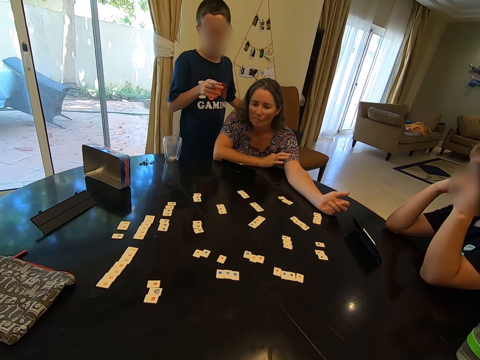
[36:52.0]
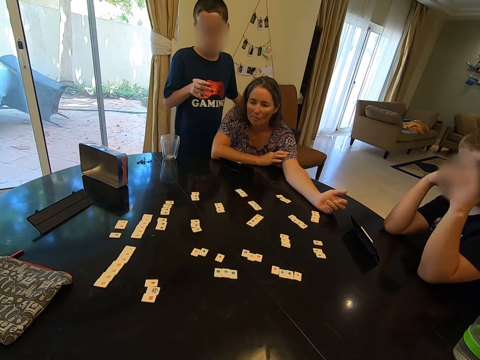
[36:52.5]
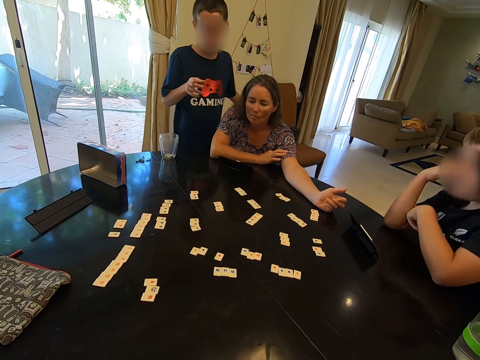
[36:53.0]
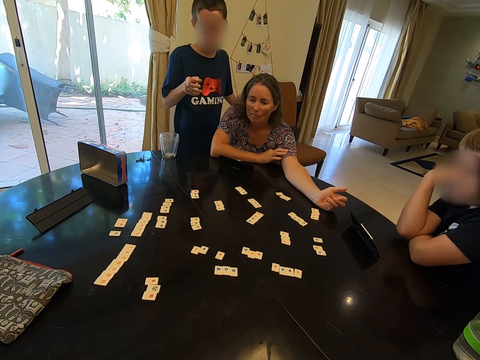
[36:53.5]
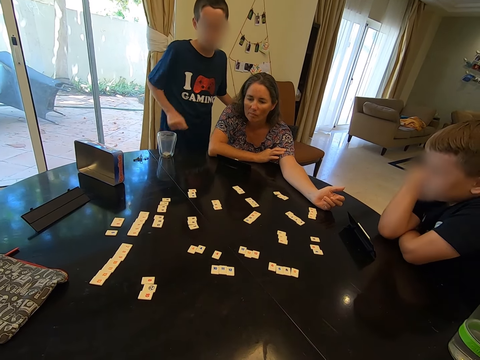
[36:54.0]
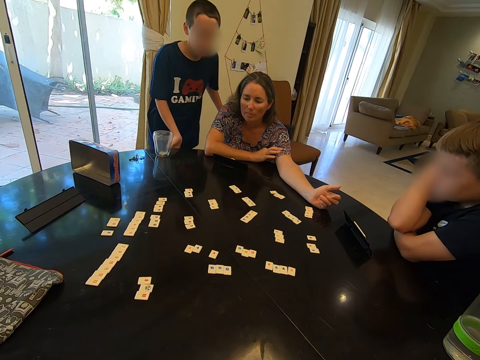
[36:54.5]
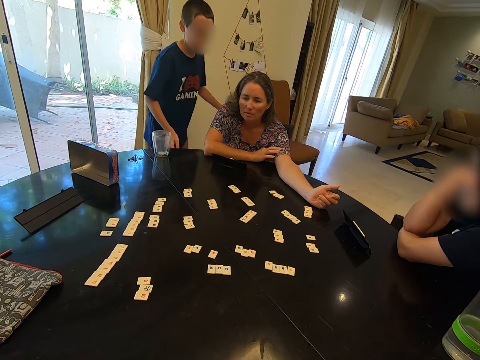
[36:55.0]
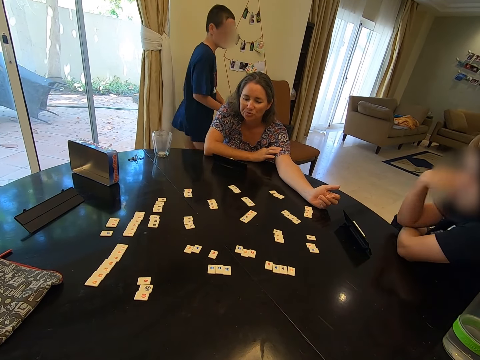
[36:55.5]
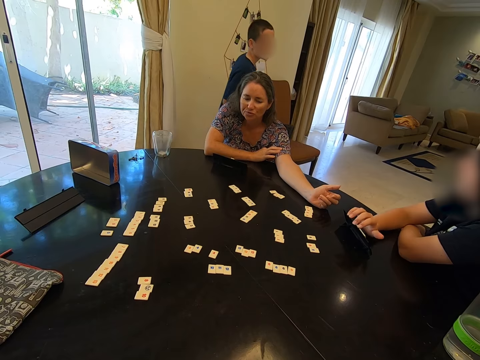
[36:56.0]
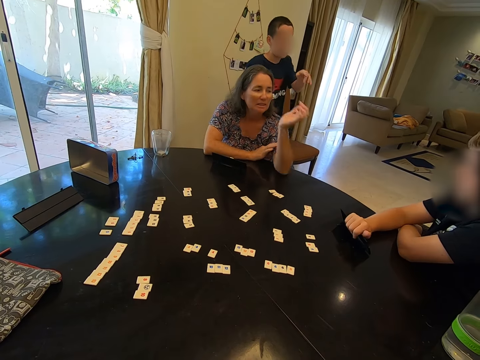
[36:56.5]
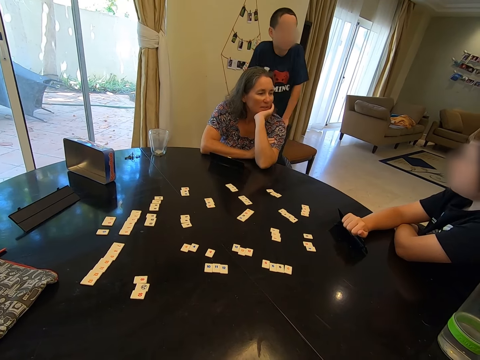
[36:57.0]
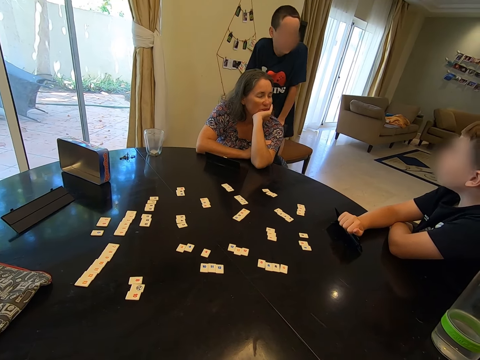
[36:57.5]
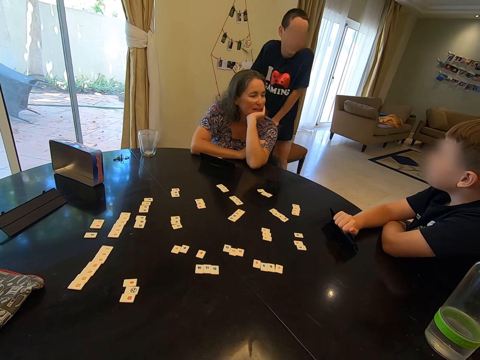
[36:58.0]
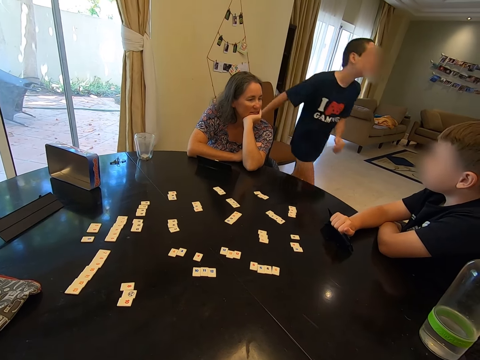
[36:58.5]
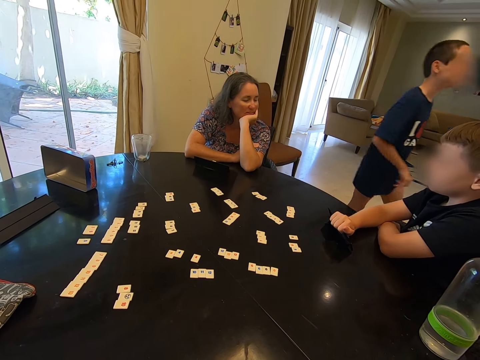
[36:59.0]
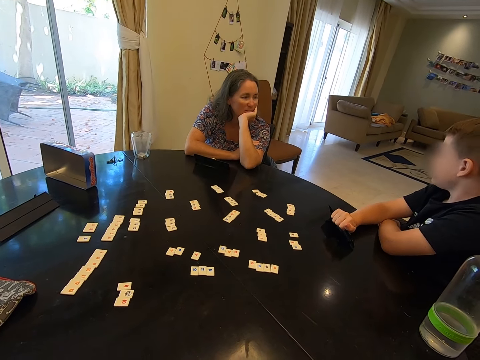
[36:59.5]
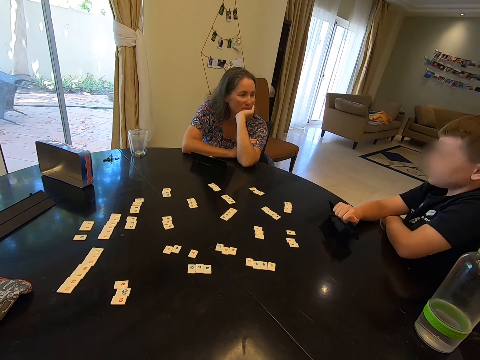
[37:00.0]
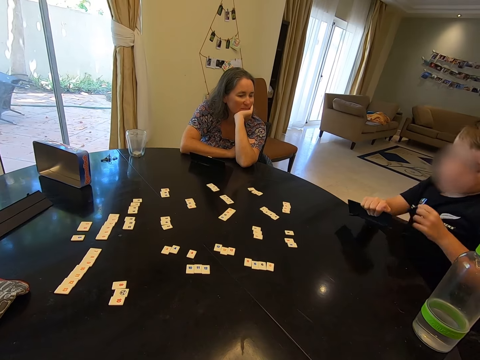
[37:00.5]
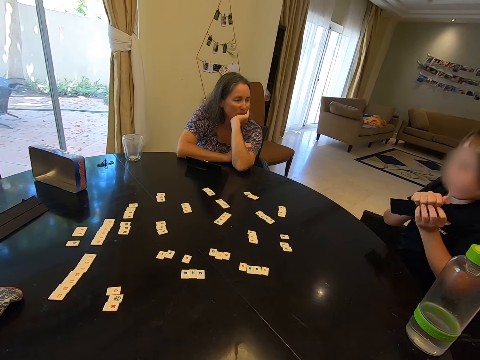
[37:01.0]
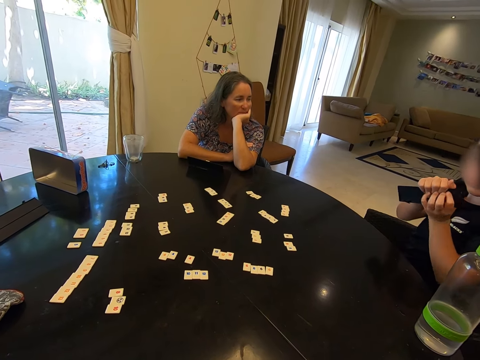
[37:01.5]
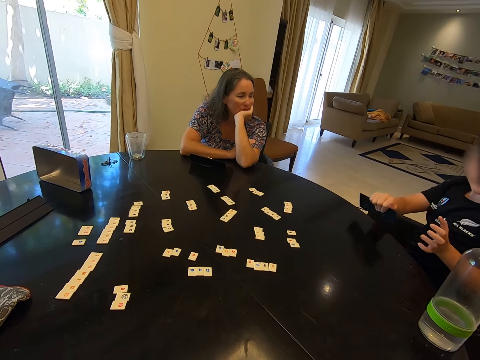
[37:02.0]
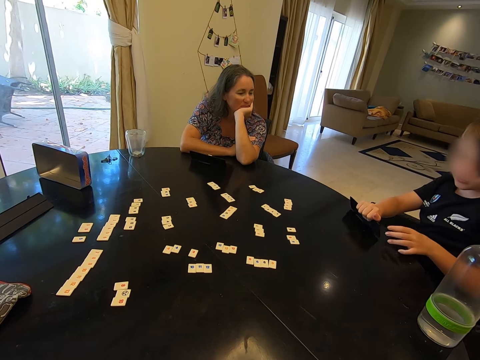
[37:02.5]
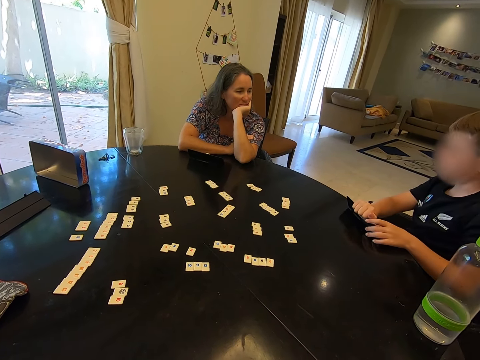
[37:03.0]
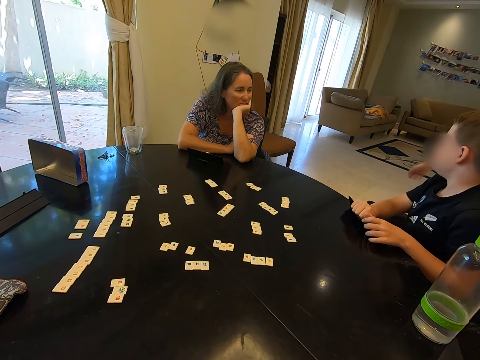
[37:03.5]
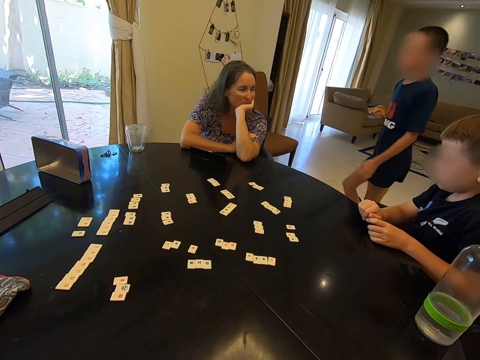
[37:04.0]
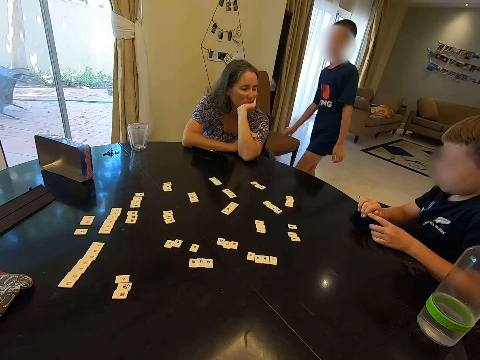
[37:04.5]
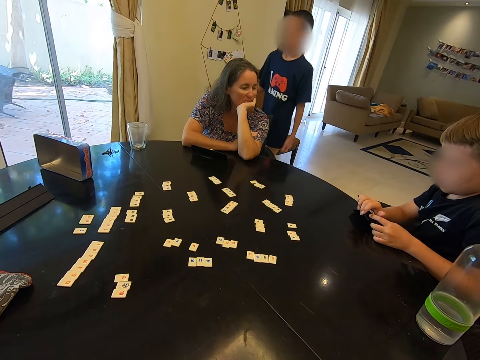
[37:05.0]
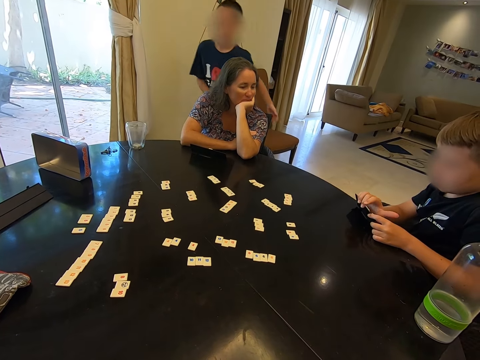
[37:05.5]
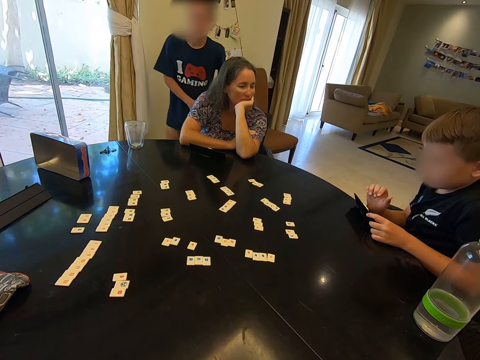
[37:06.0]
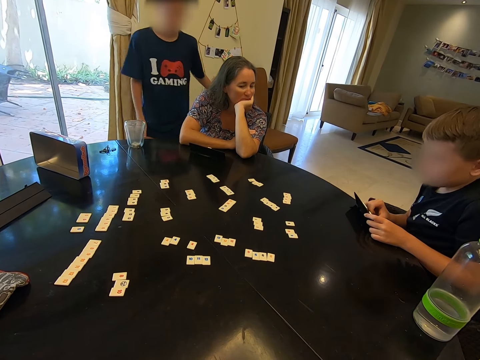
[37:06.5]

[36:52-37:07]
A boy walks behind a lady. The boy swings on a chair behind the lady. Another boy talks to the lady. The first boy walks from the room. The other boy picks up the game cards stand on the table and holds the stand on the table. The first boy walks towards the lady.

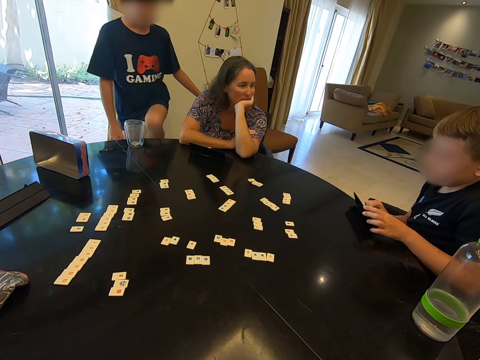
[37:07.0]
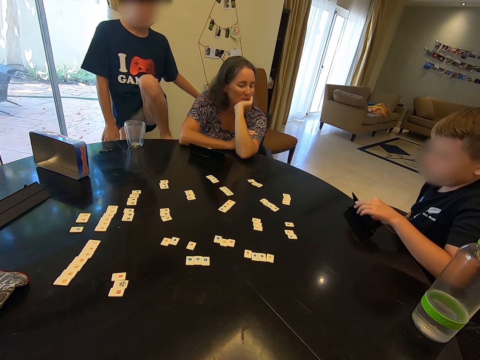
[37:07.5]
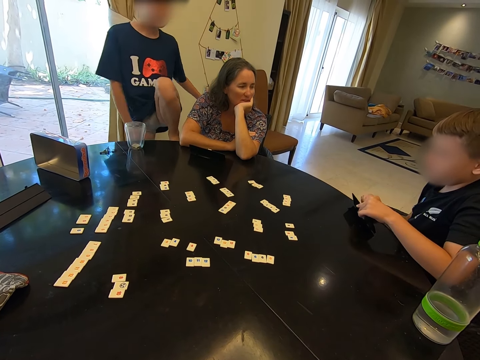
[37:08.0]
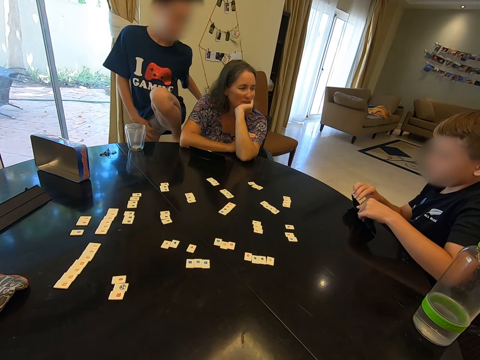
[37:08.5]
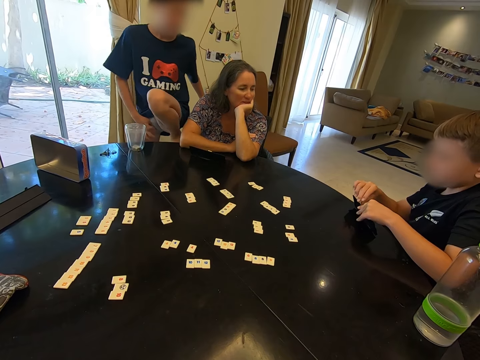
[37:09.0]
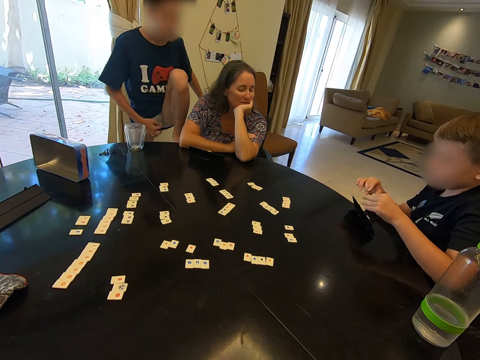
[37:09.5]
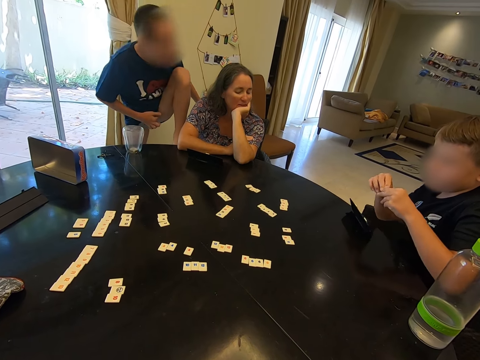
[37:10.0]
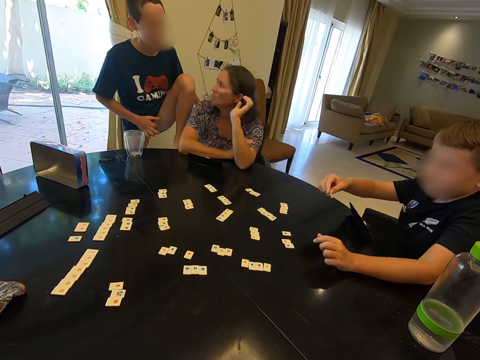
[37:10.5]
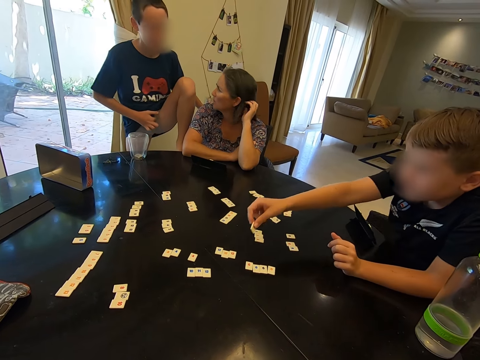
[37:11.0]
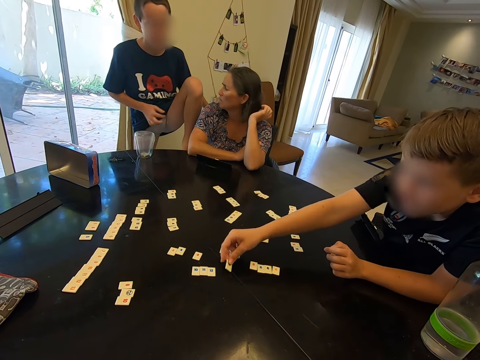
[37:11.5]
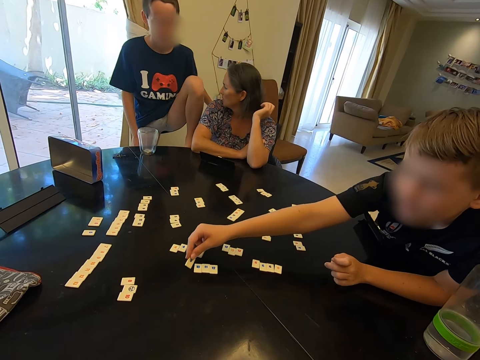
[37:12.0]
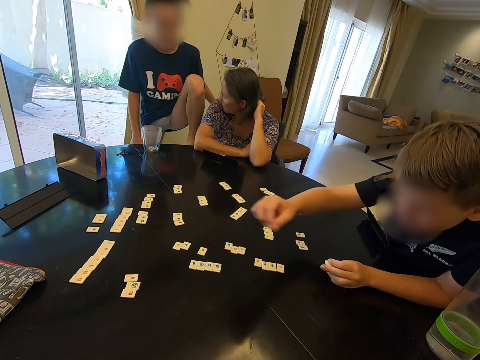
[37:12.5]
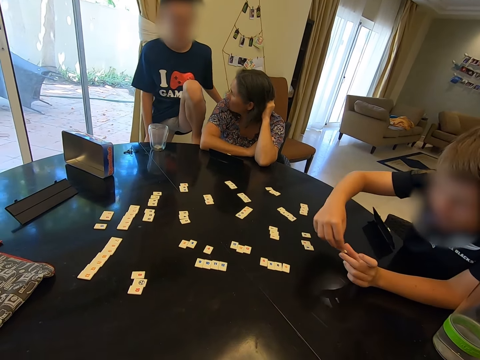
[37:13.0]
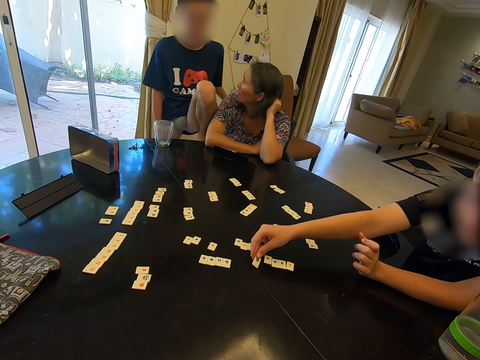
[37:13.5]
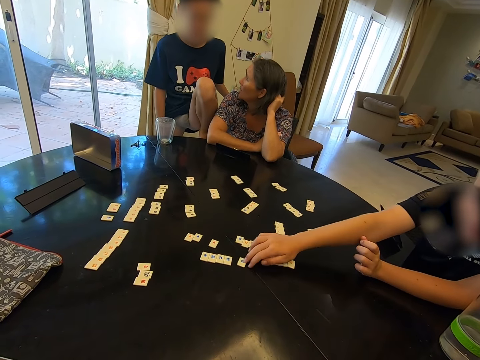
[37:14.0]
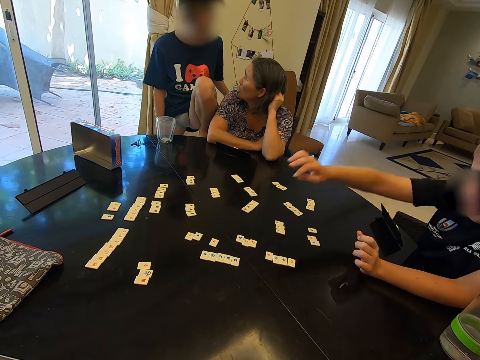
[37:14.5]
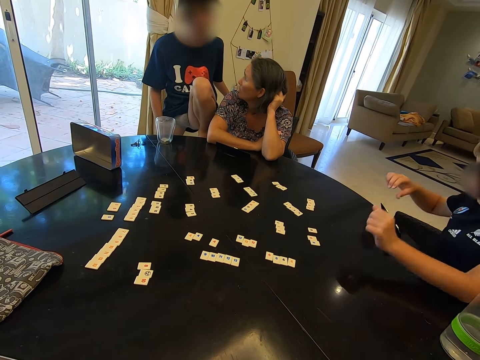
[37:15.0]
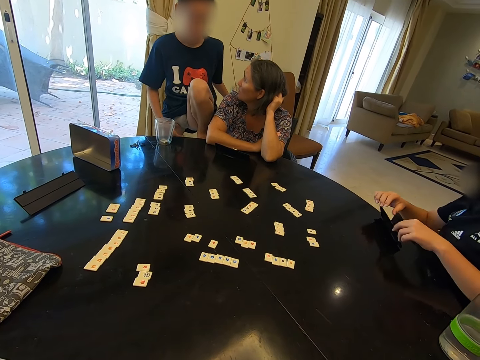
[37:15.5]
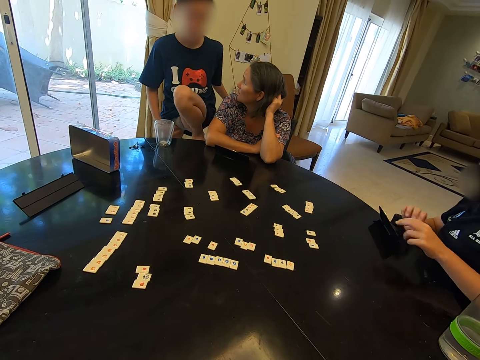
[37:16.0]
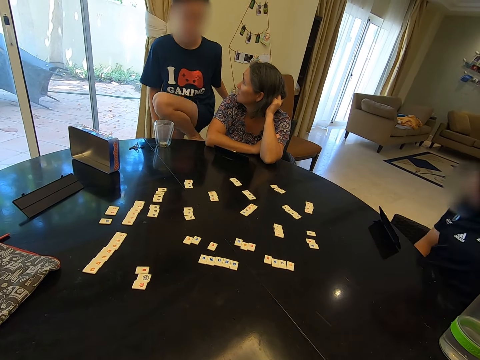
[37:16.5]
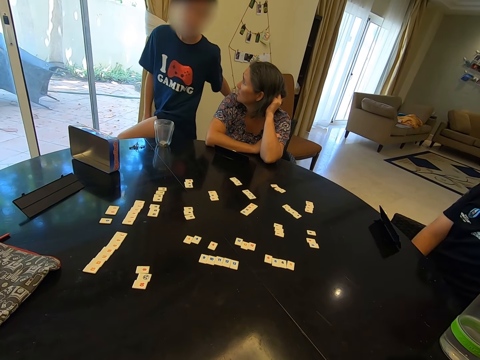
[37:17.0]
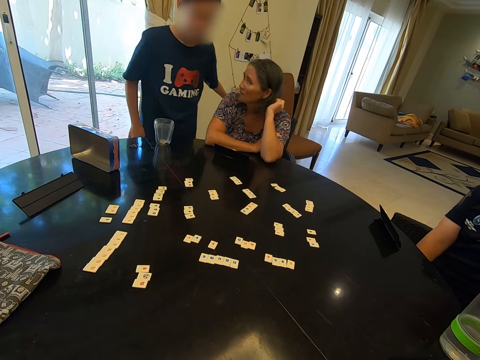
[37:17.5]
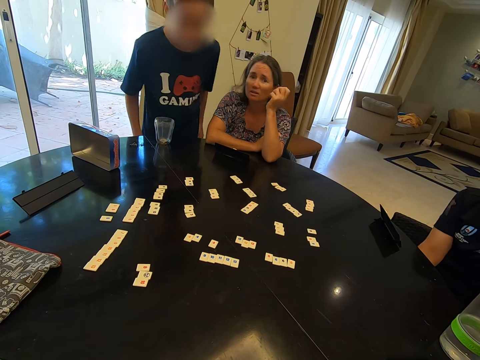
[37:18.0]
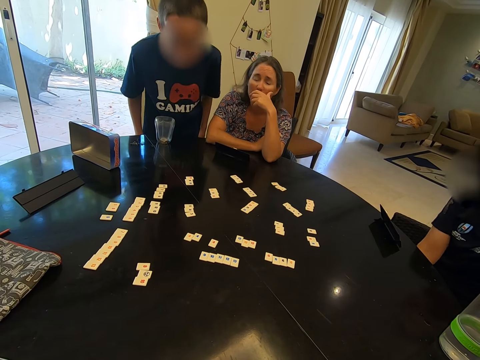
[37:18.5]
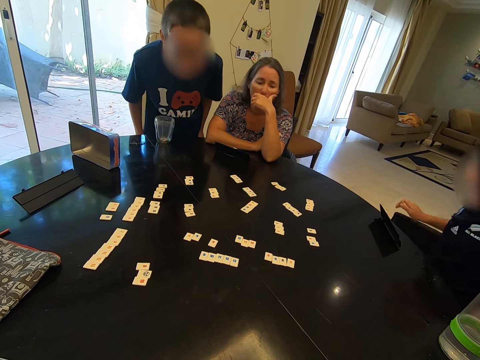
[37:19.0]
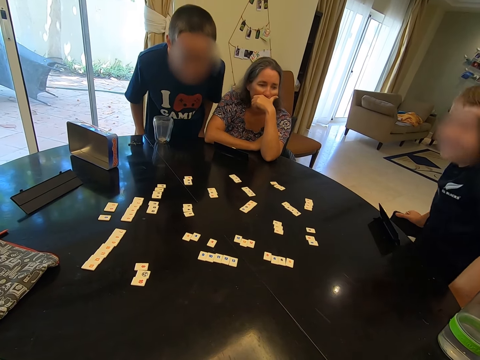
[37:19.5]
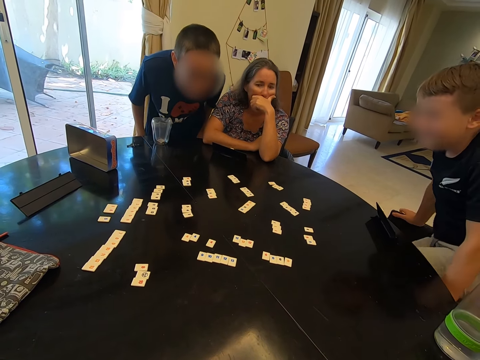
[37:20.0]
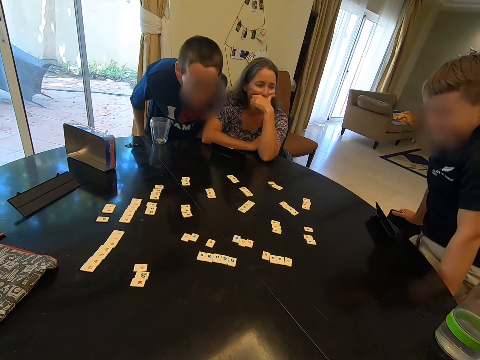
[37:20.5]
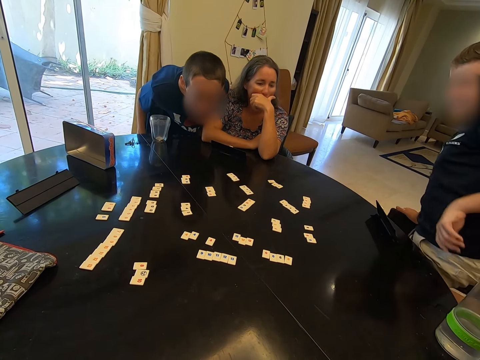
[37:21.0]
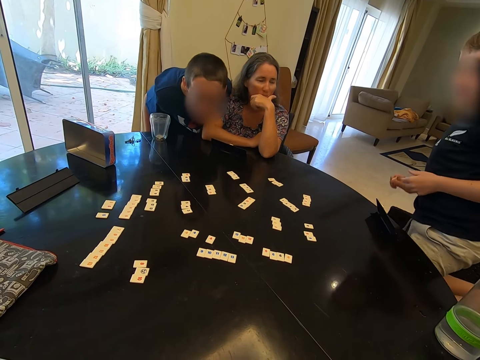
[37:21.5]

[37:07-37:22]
A boy stands beside a lady. The boy puts his leg on the chair. Another boy picks a card from the stand. The other boy drops the card on the table. The other boy picks a card from his left hand. The lady converses with the first boy. The other boy drops the card on the table and pushes the card on the table. A man picks up a chip. The other boy drops a card from the stand on the table and collects the card. The first boy looks closely at the chips on the table. The other boy stands from the table seat.
